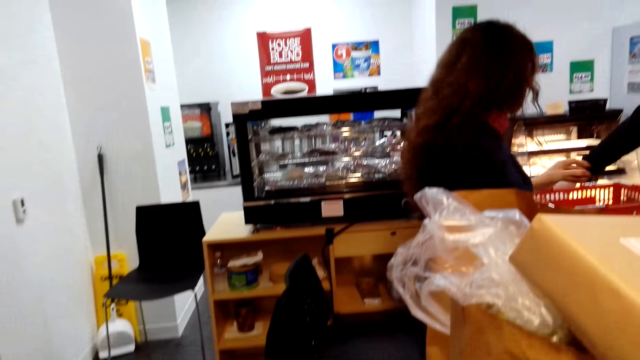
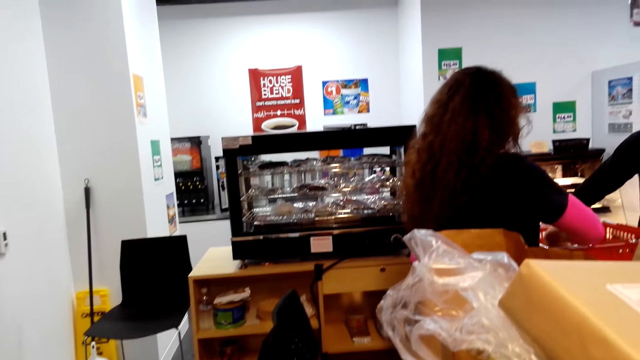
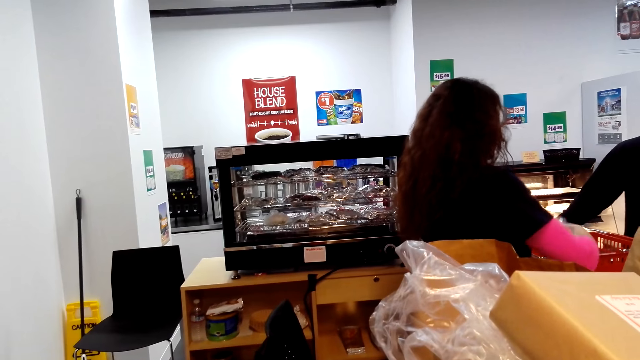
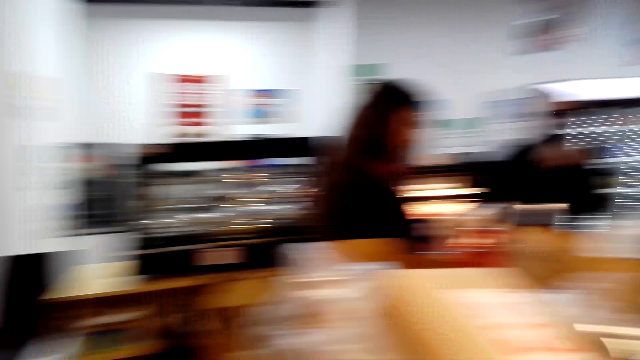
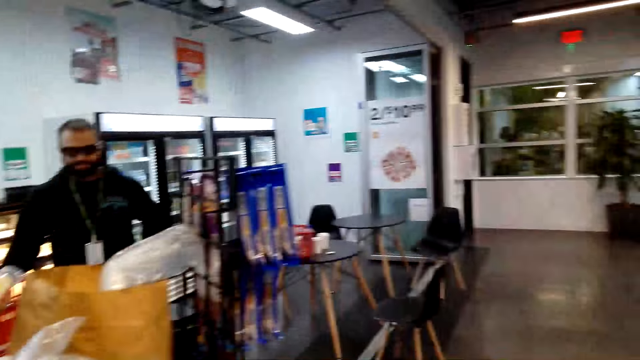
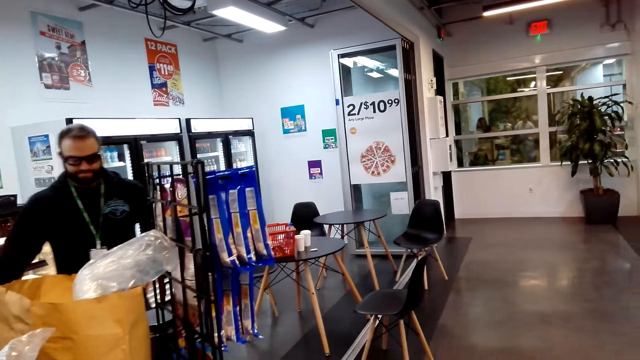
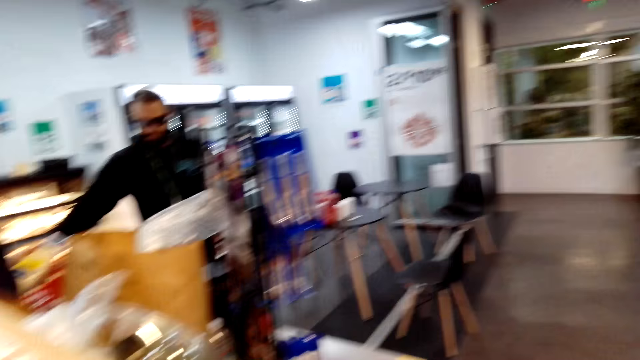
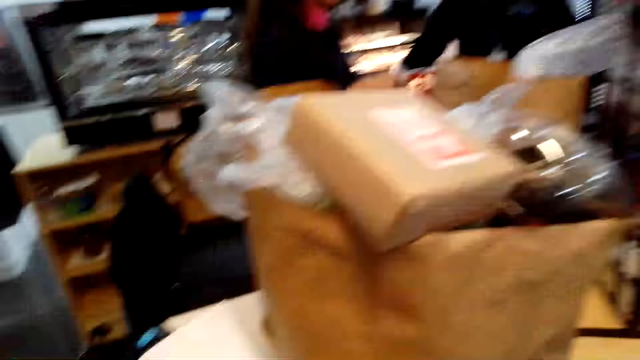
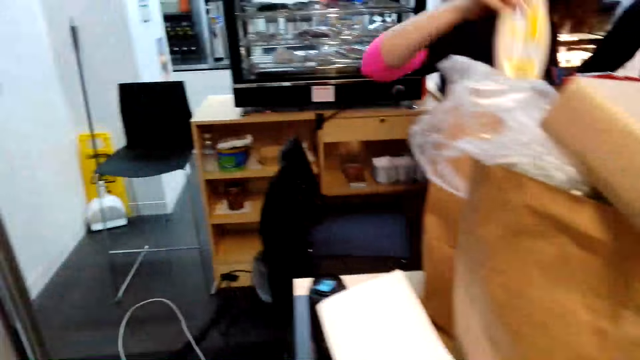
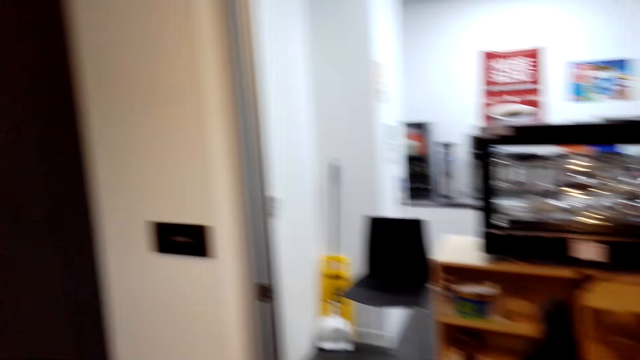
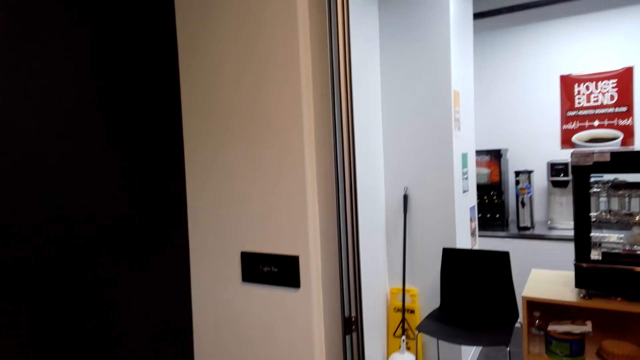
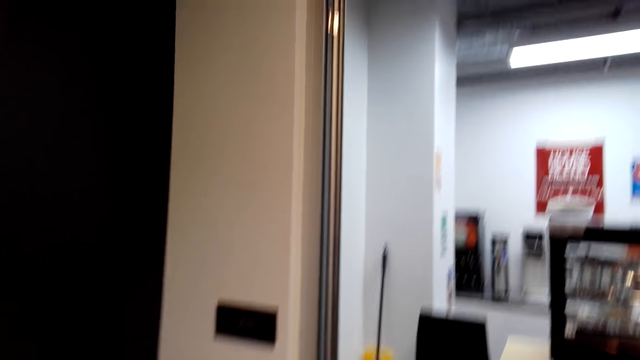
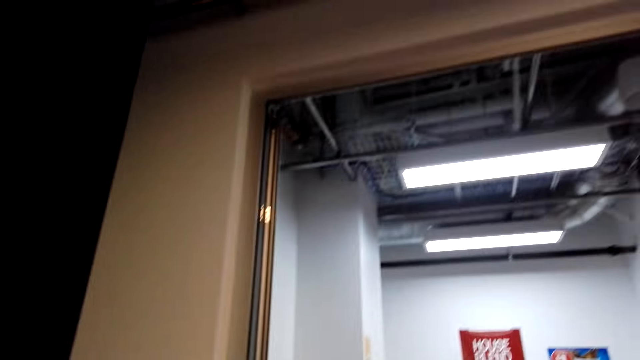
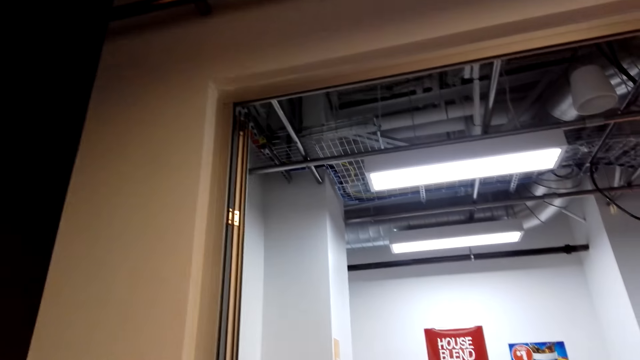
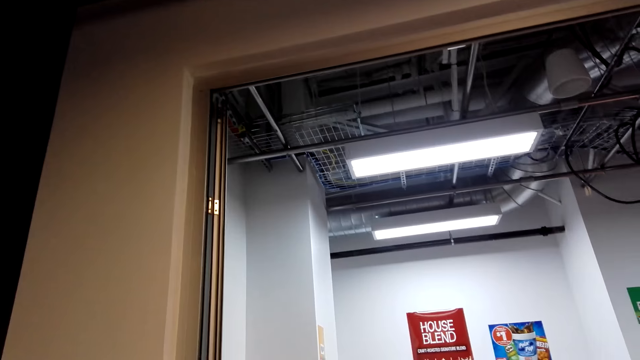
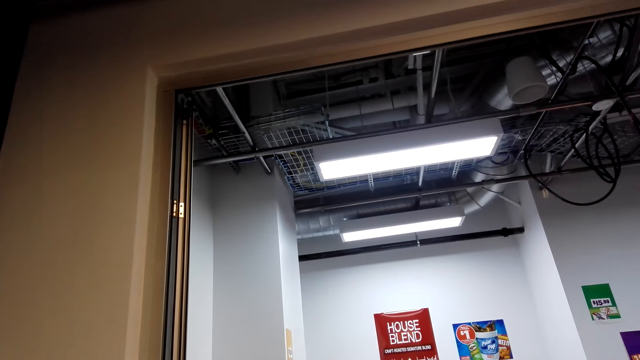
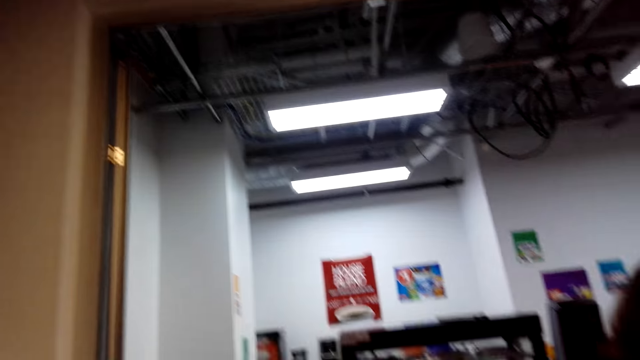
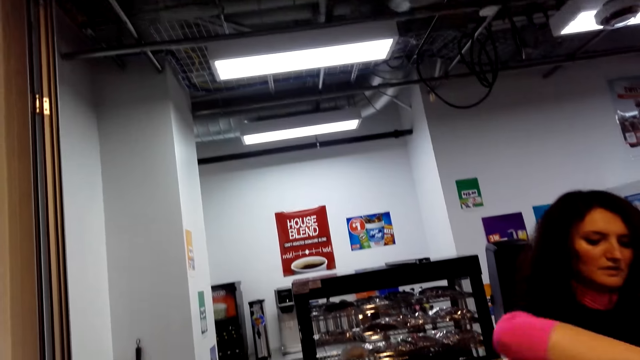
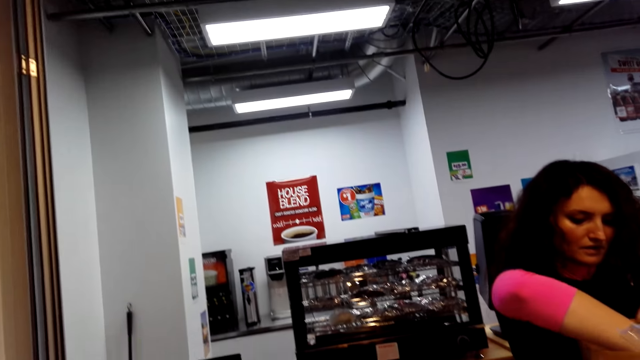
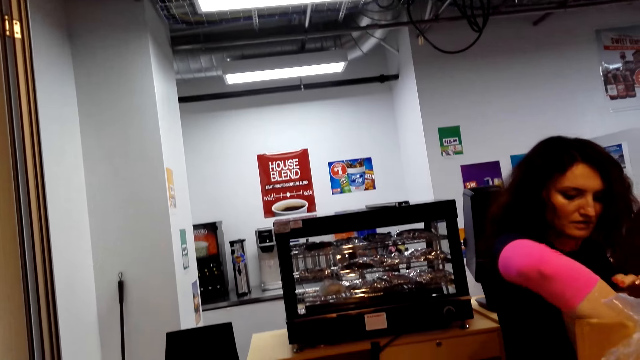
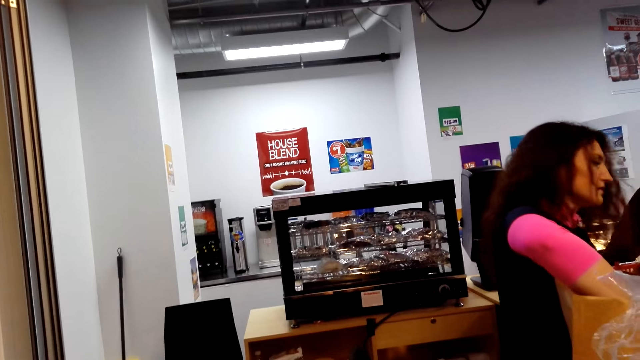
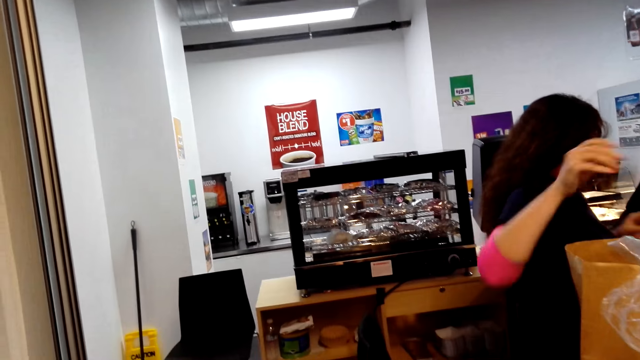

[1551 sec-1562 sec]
A woman takes an item from the basket. The camera wearer looks around the supermarket. The woman puts items in the paper bag. The camera wearer looks around the supermarket.

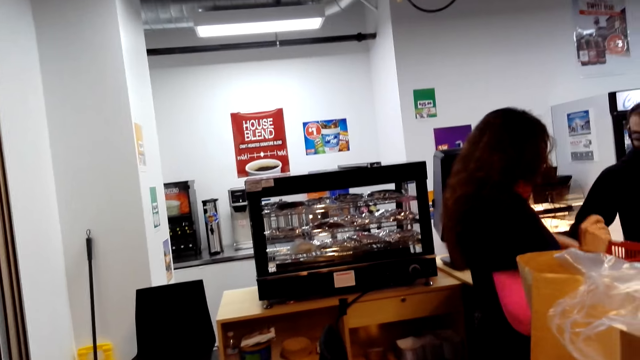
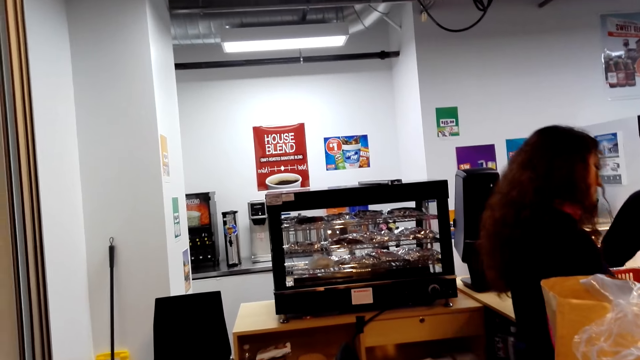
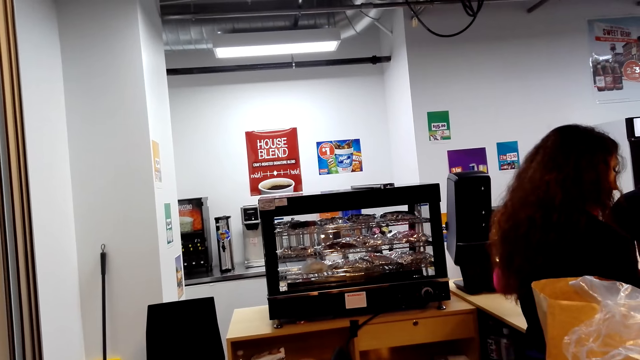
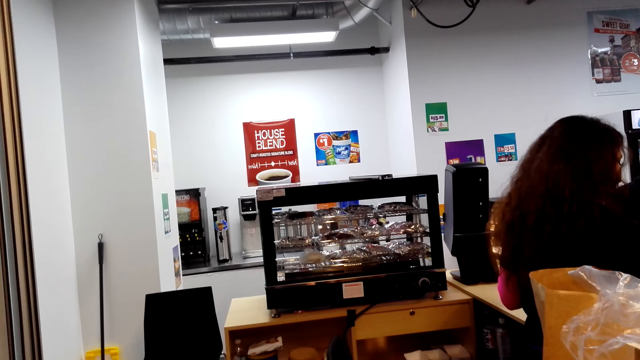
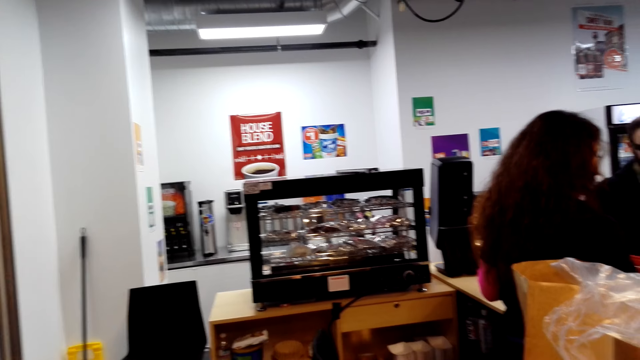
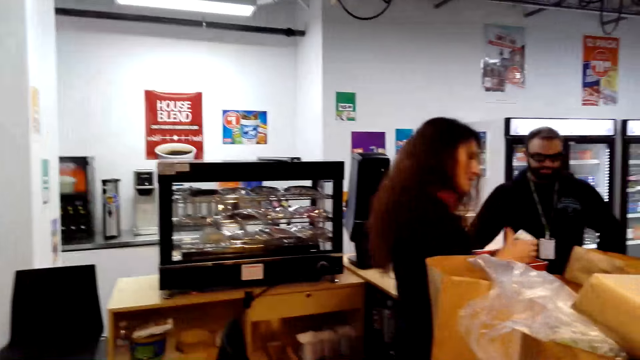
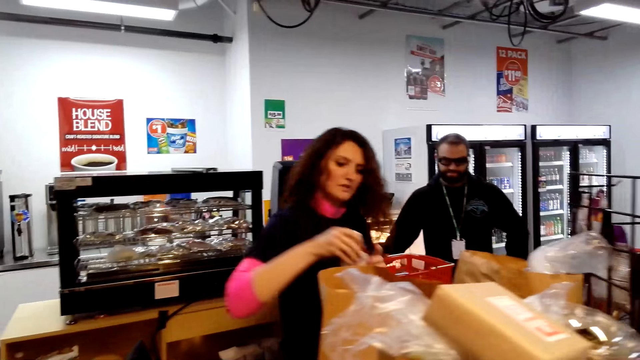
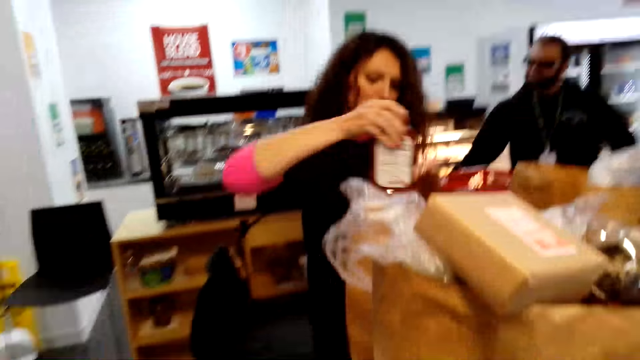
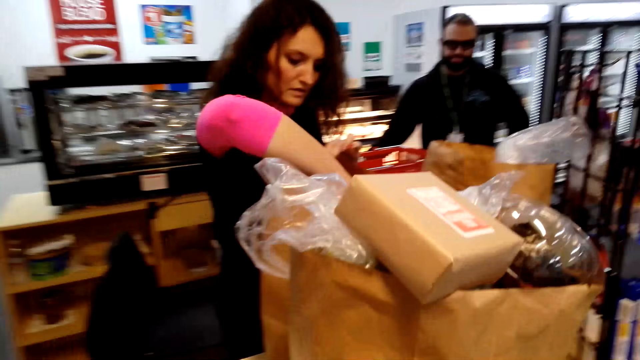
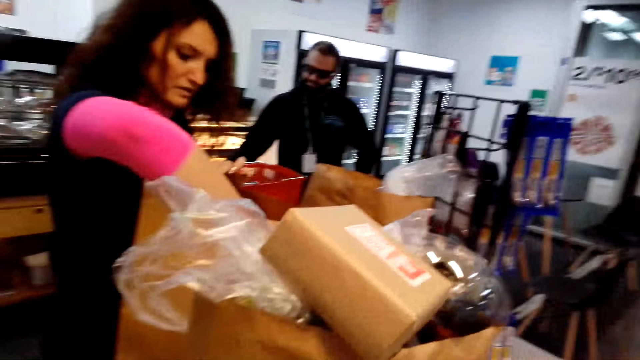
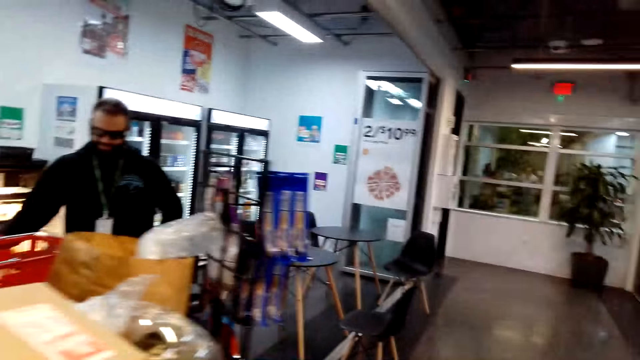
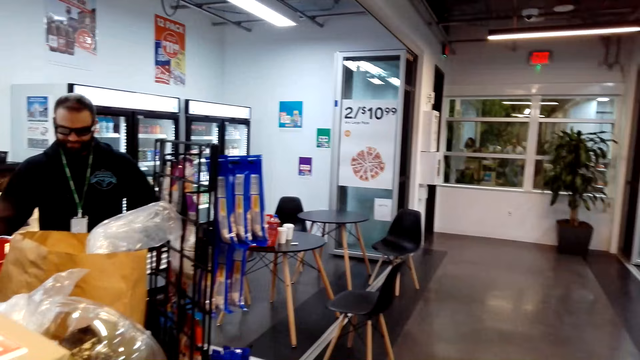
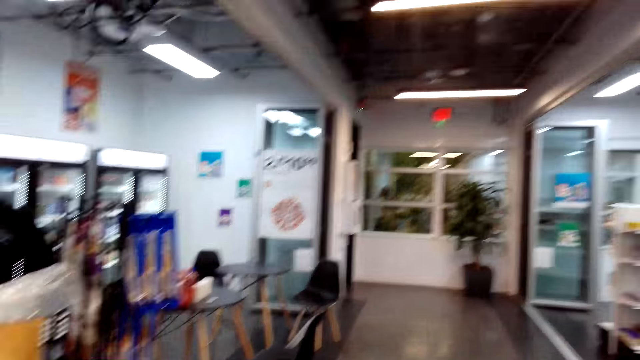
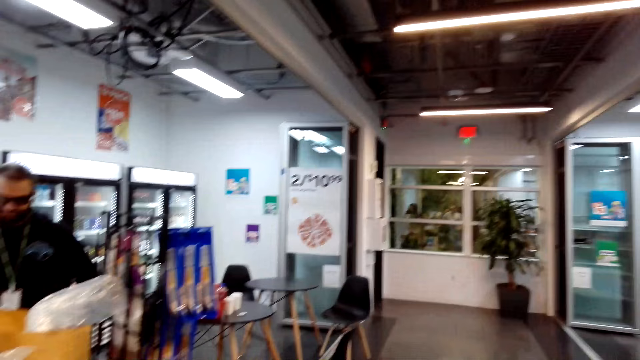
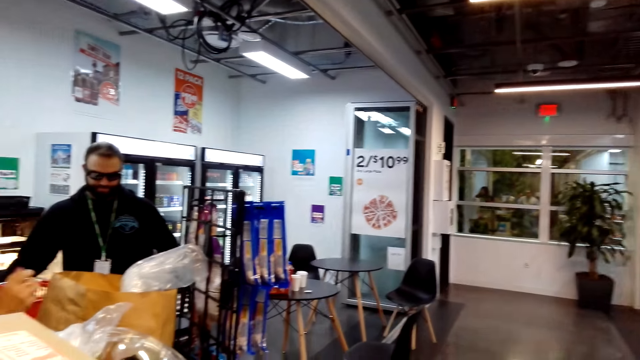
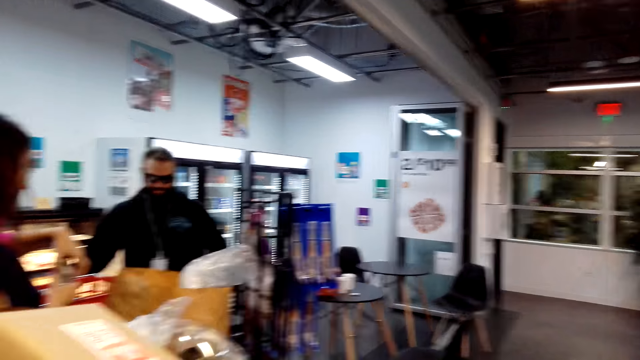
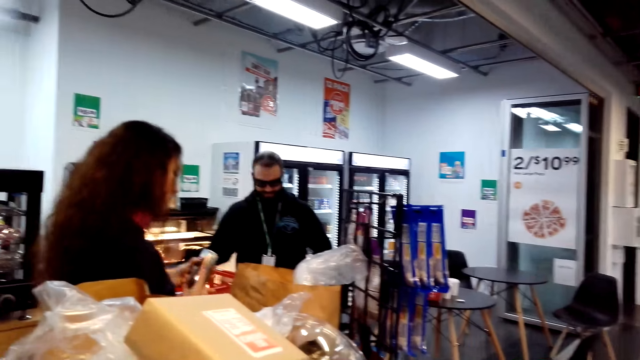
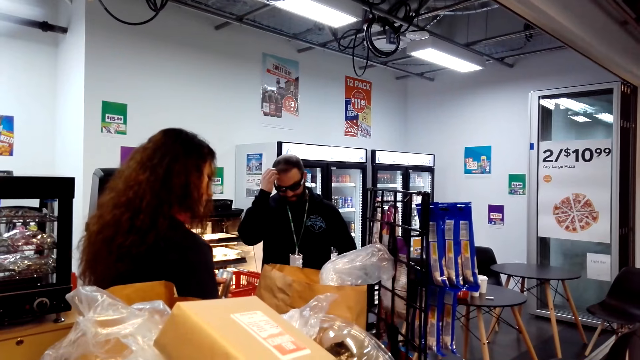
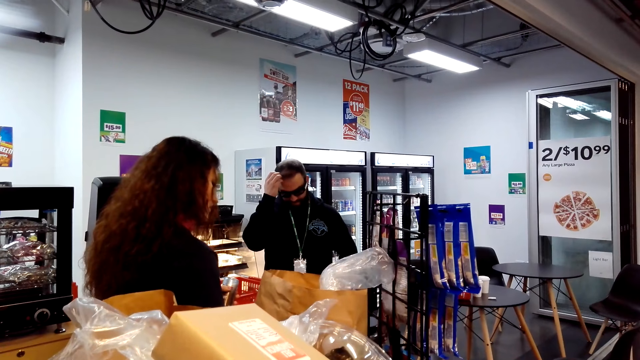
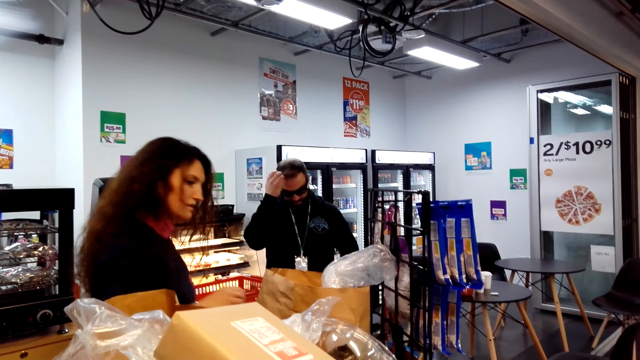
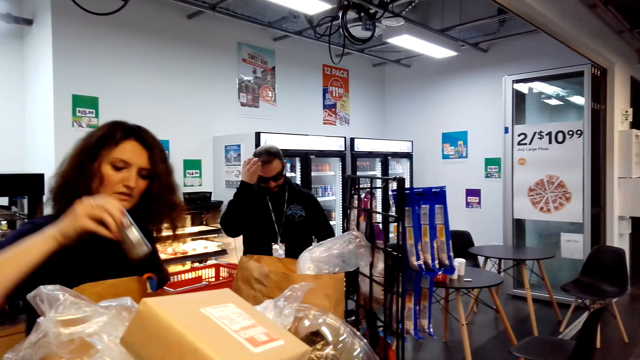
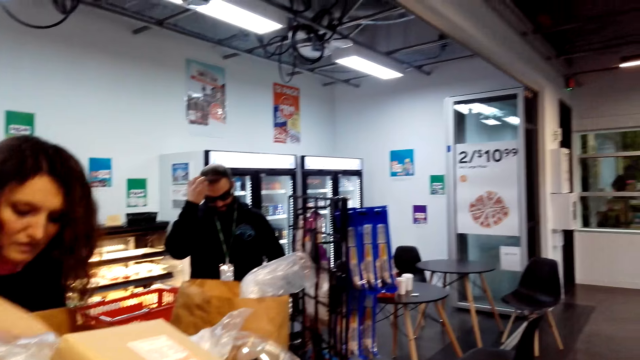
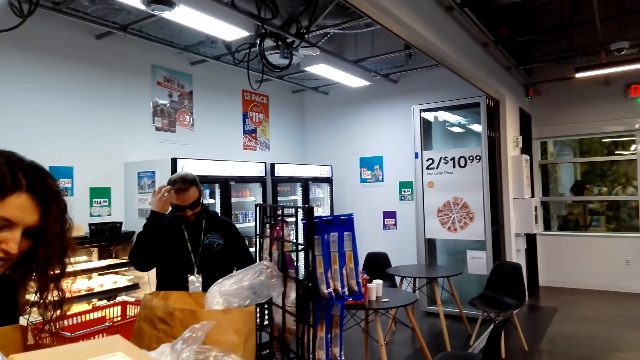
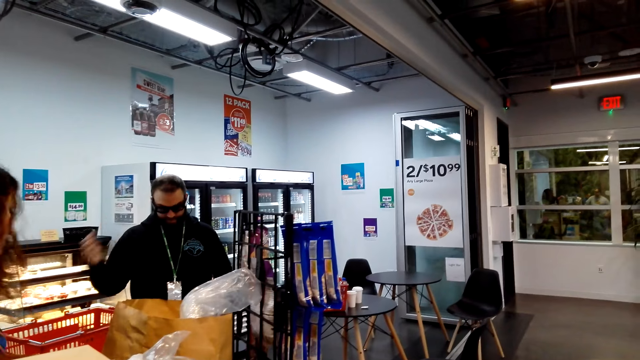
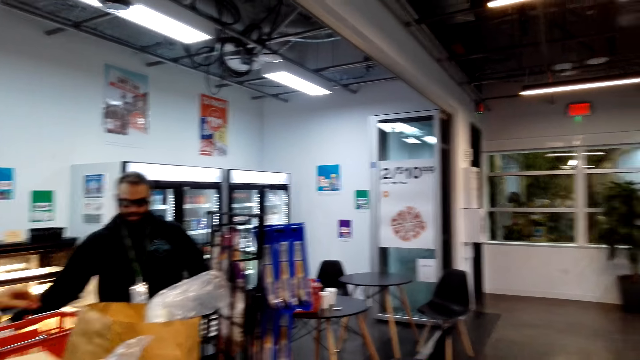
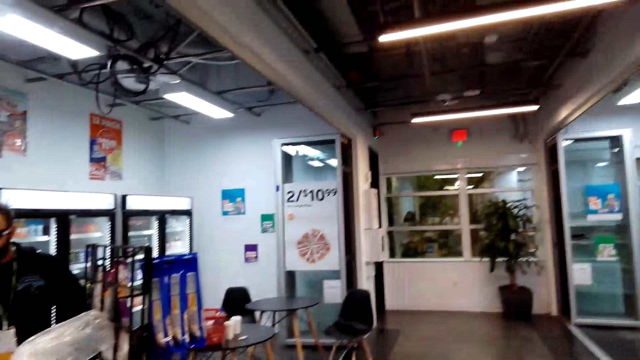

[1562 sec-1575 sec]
A woman takes an item from the basket. The woman puts items in the paper bag. The camera wearer looks around the supermarket. The woman takes an item from the basket. The woman puts items in the paper bag.
